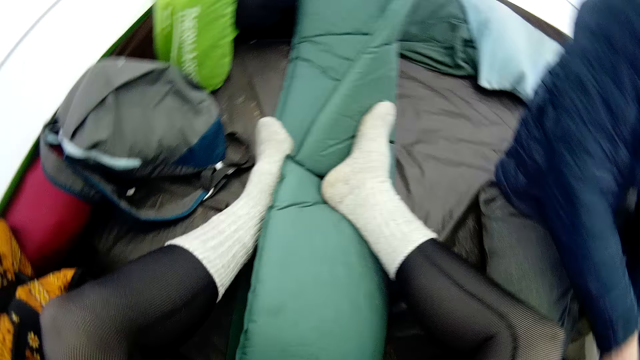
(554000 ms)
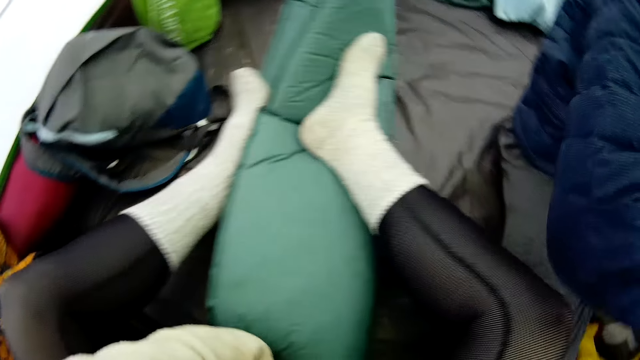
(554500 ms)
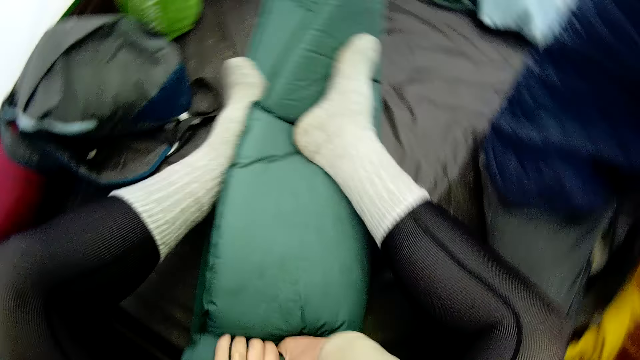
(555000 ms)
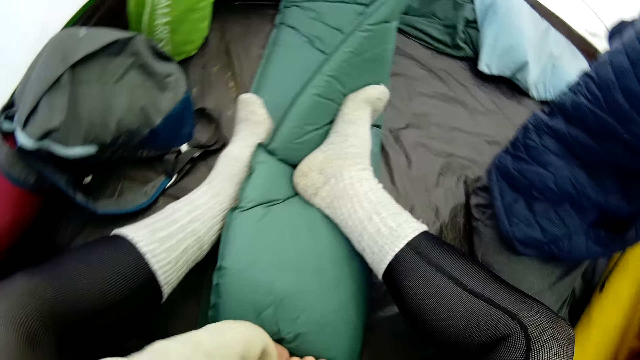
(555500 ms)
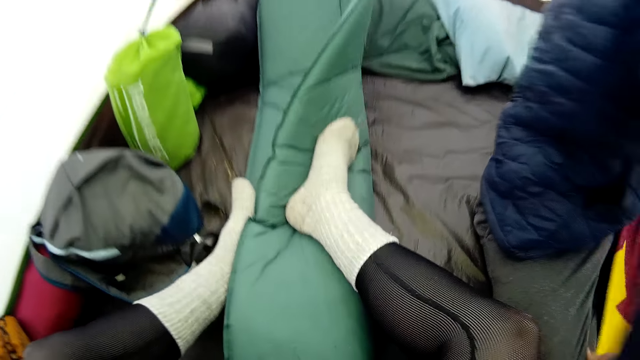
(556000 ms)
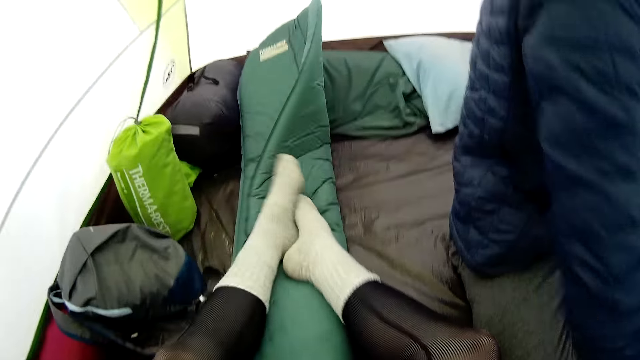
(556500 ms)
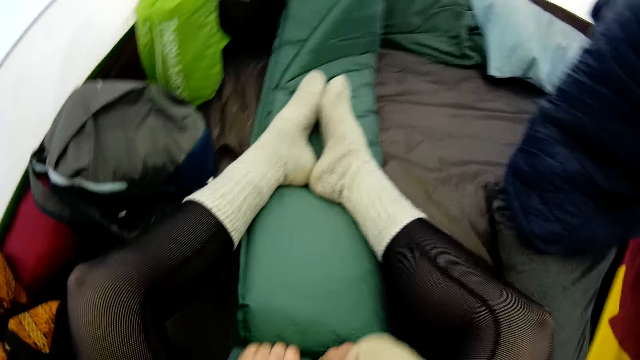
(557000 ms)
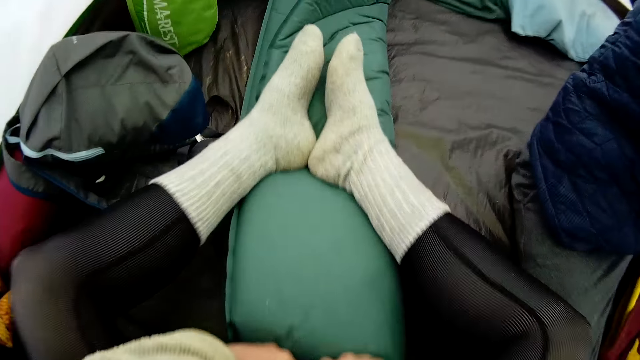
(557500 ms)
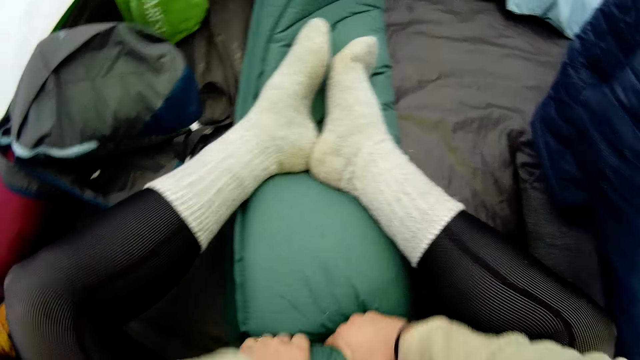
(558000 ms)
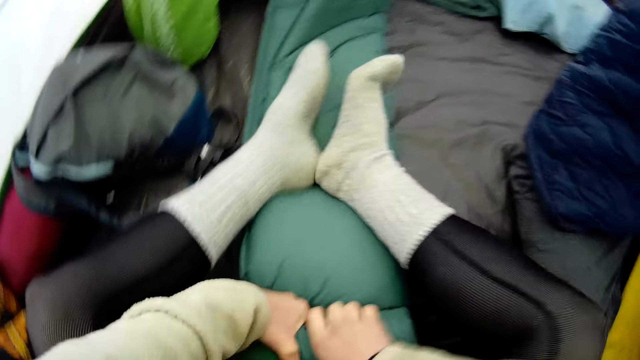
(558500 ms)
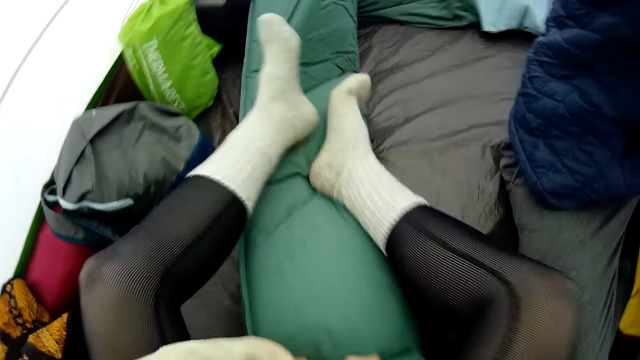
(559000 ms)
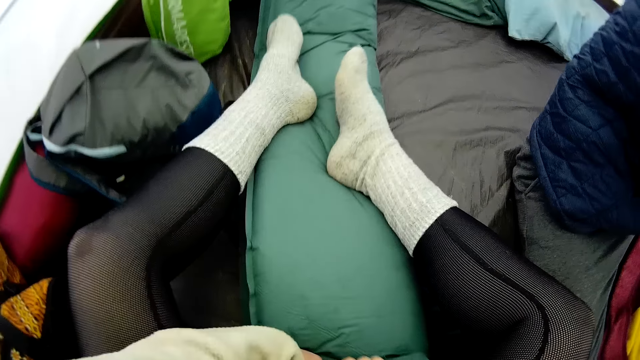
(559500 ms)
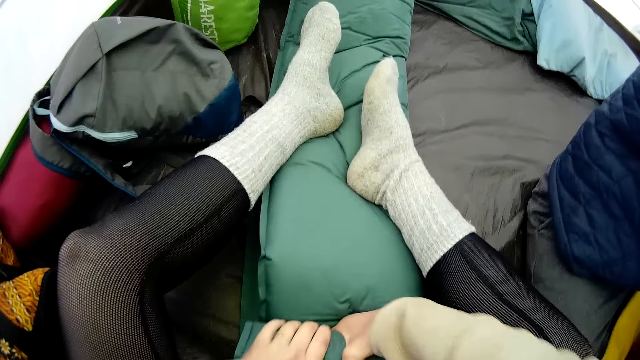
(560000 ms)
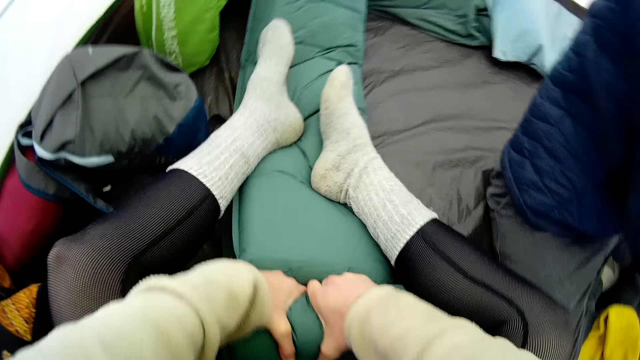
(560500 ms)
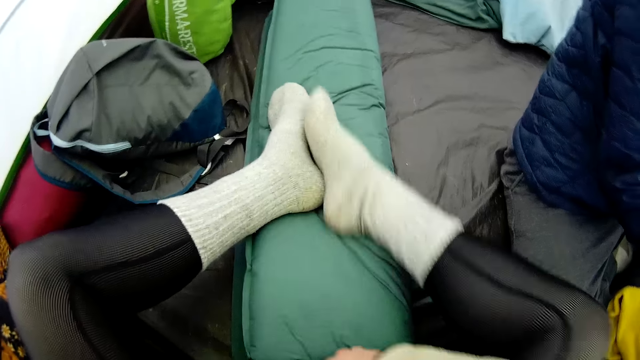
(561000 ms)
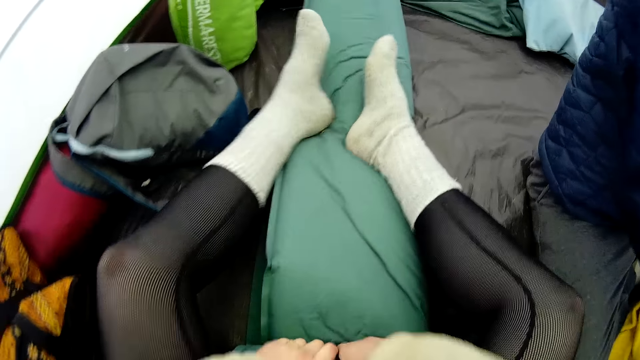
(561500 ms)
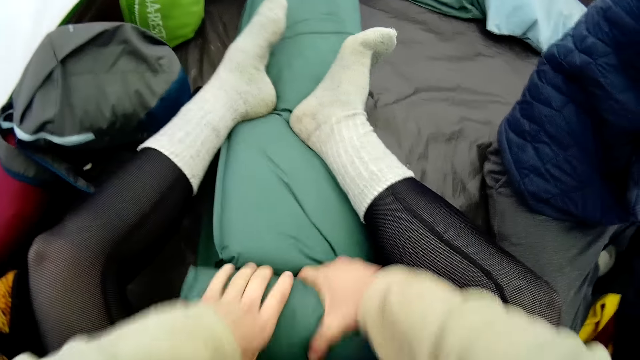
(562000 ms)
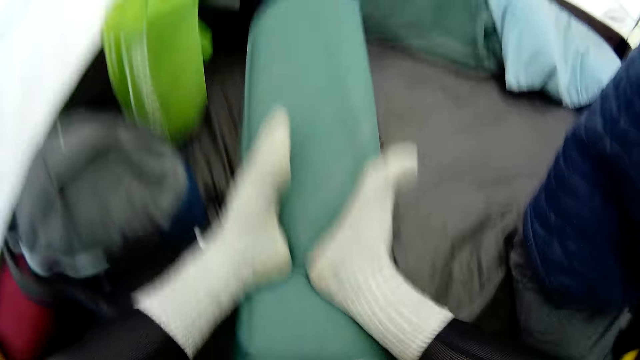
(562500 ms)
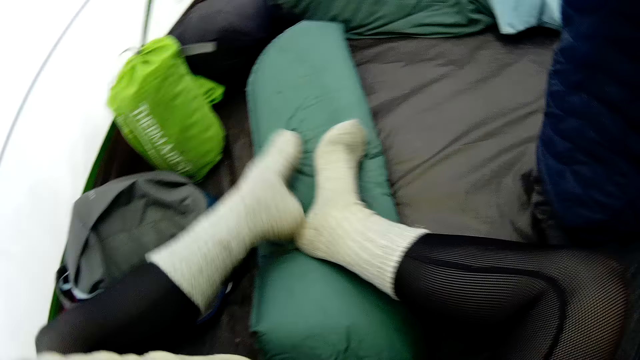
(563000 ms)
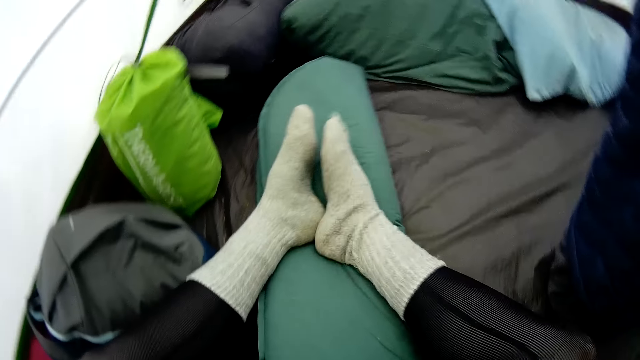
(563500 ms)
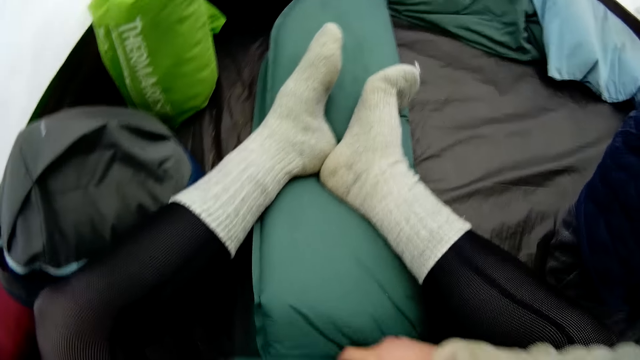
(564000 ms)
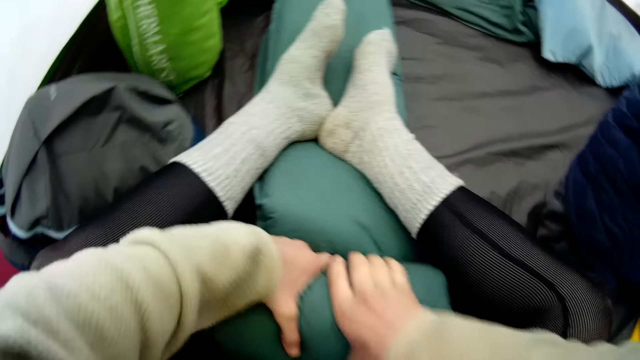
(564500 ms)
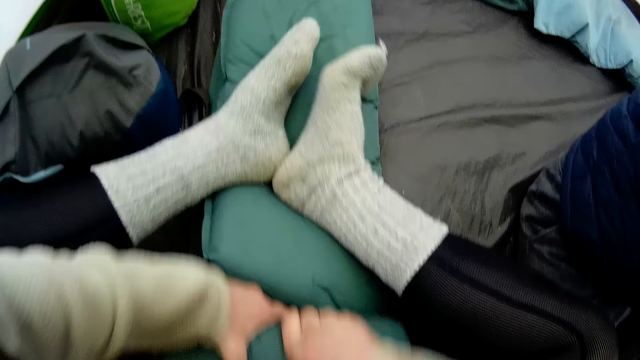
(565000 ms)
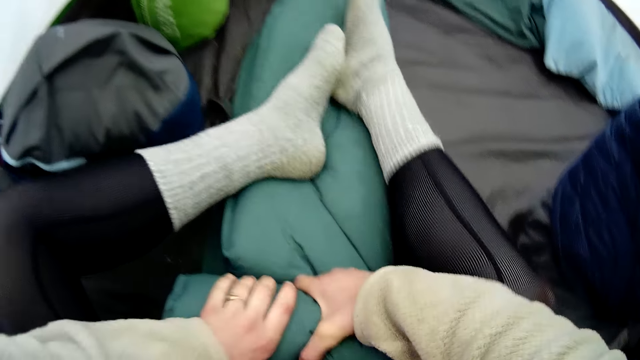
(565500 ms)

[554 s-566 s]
The camera wearer folds the sleeping pad. They lift a leg and put the leg on the sleeping pad. They fold the sleeping pad with a hand. They move their legs on the sleeping bag. They fold the sleeping pad with hands. They pull the sleeping pad. They move their legs on the sleeping bag. They fold the sleeping pad with hands. They move their legs on the sleeping bag. They fold the sleeping pad with hands.

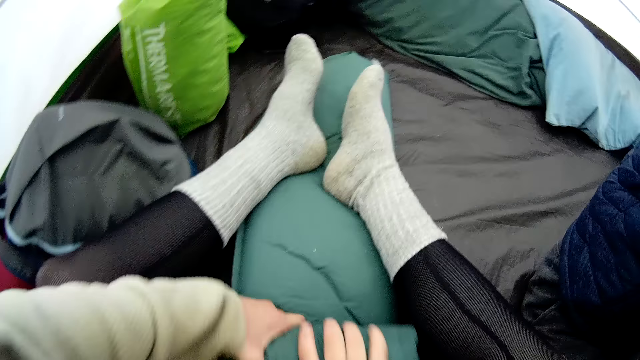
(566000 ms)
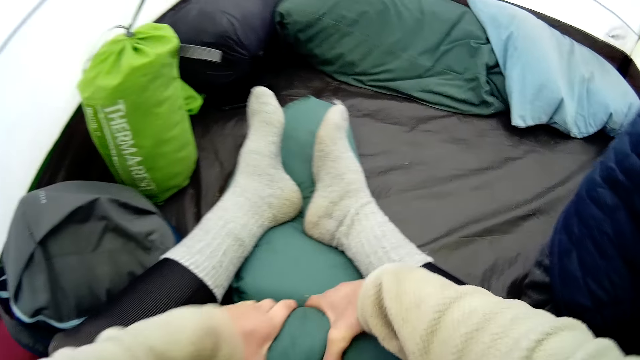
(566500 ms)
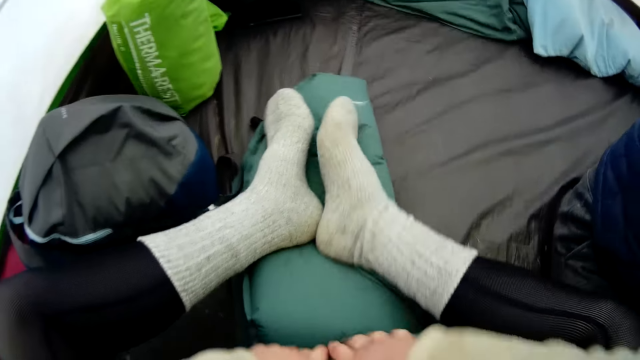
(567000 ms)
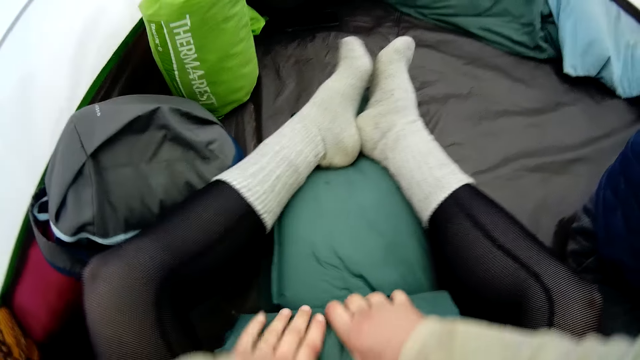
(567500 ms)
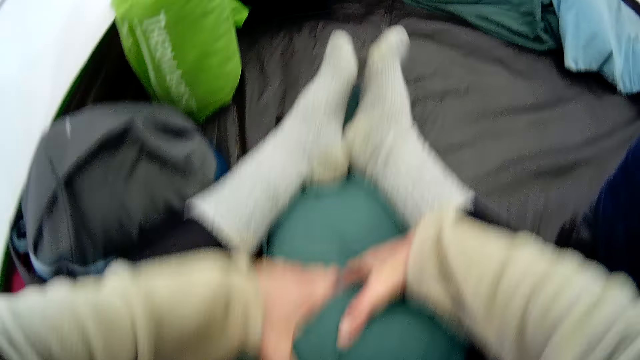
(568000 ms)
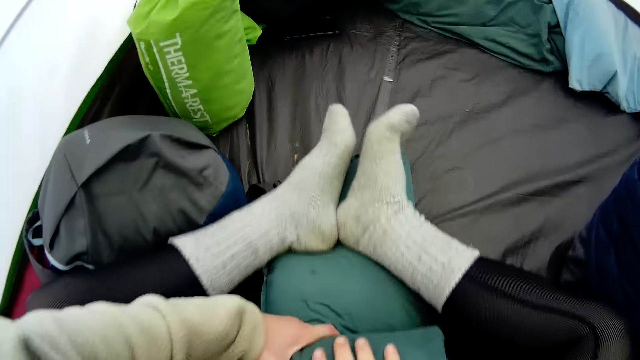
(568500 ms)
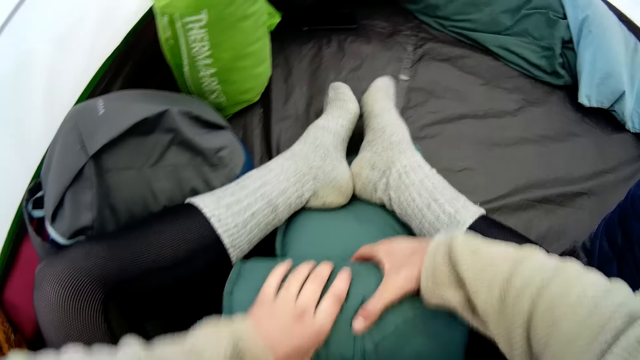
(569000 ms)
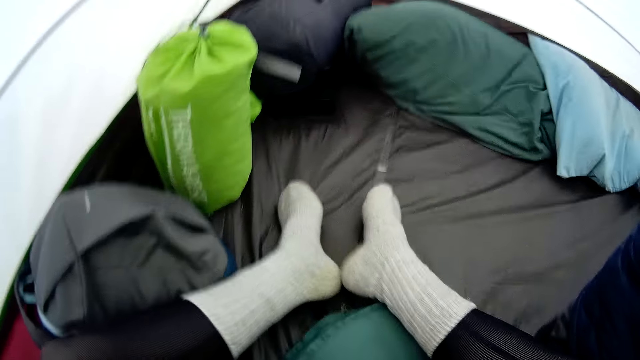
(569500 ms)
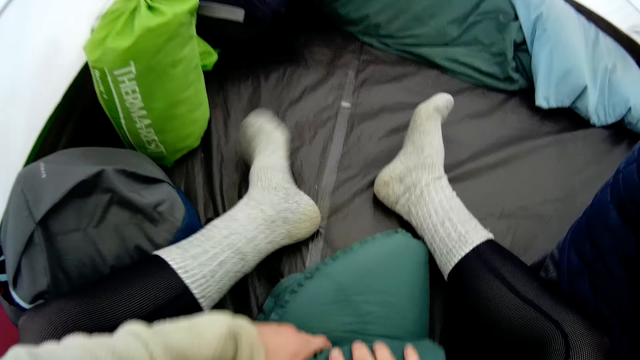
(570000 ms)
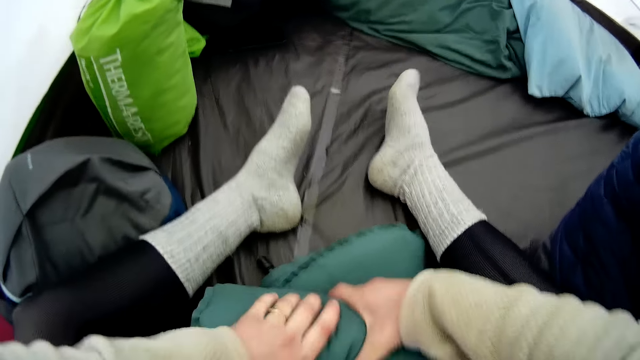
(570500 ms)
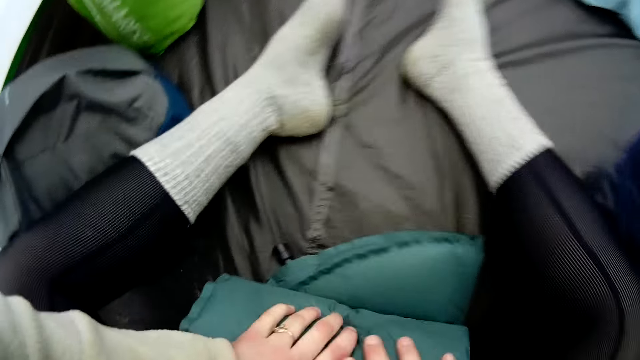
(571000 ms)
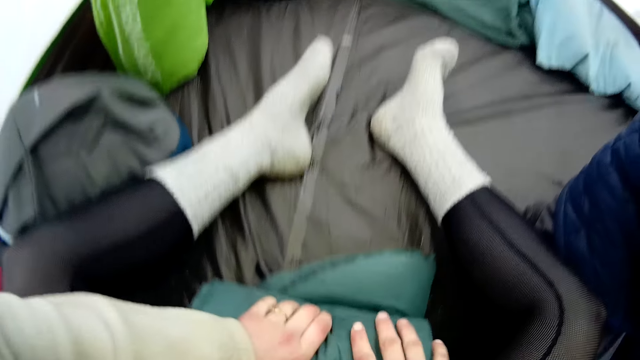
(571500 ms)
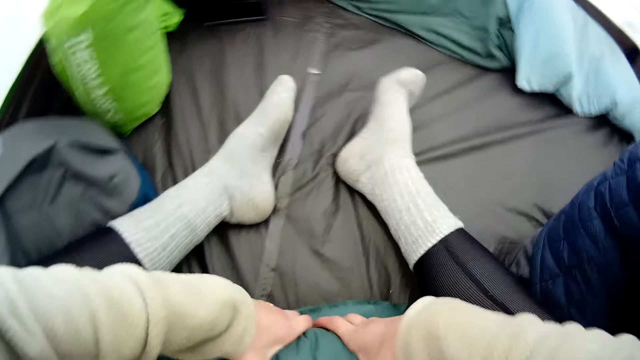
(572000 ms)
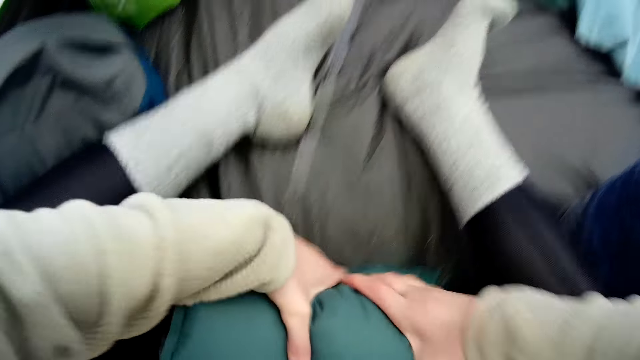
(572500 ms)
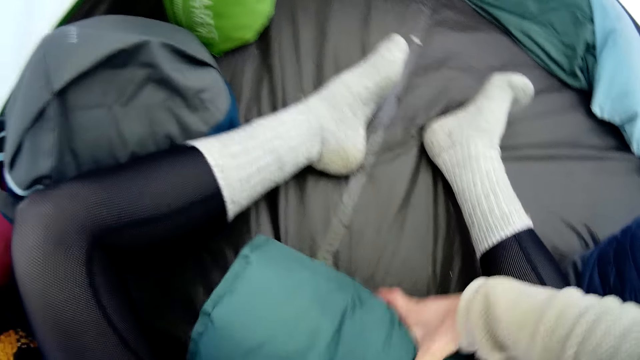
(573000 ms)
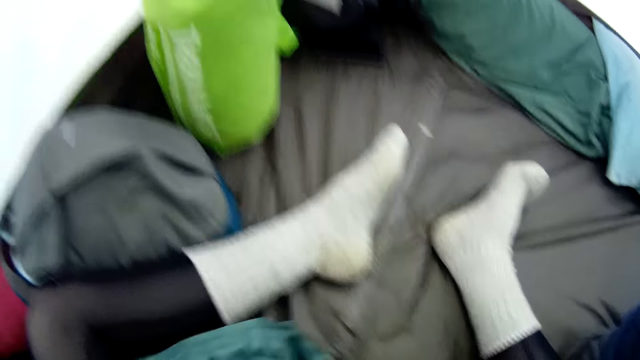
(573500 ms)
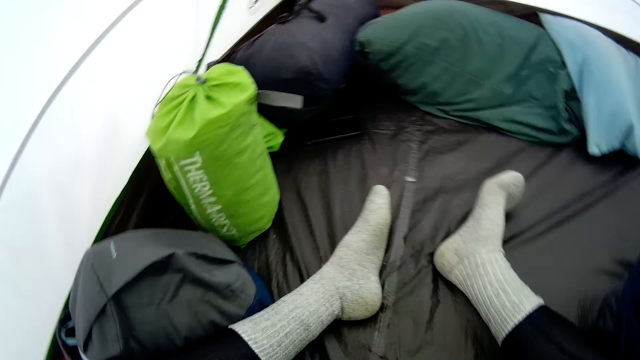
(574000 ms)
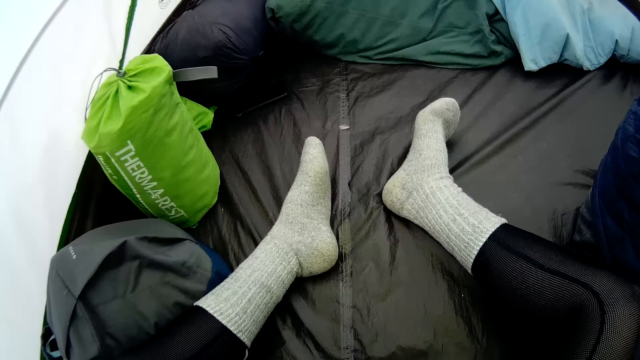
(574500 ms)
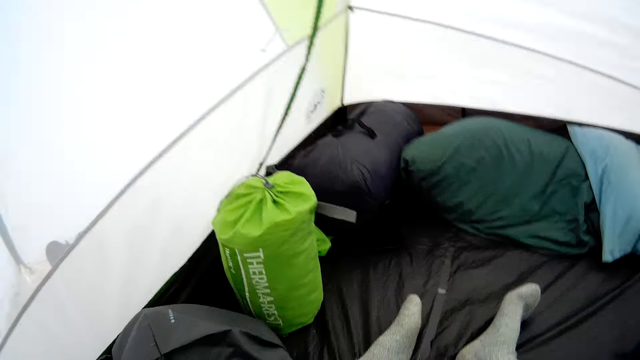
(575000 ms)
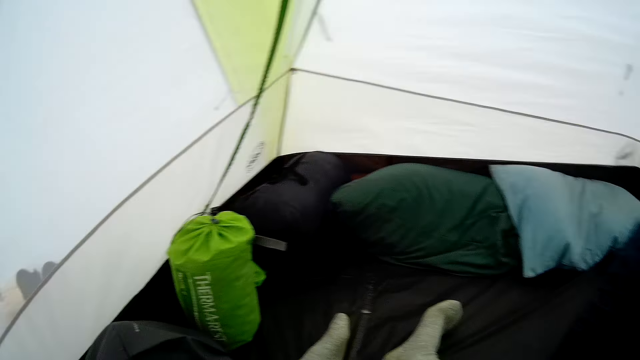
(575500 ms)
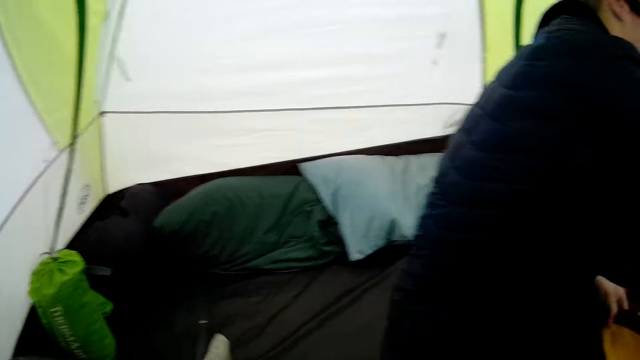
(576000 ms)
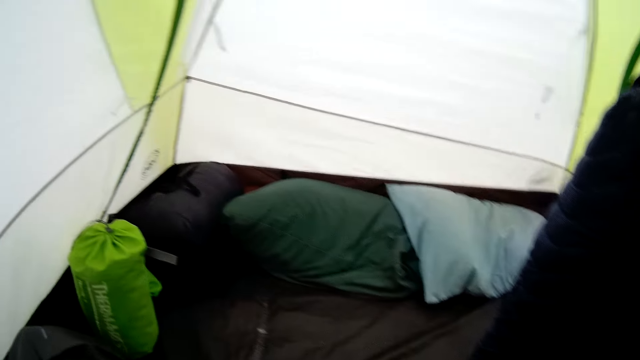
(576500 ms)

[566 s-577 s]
The camera wearer moves their legs on the sleeping bag. They fold the sleeping pad with hands. They pull the sleeping pad. They move their legs on the sleeping bag. They fold the sleeping pad with hands. They hold the sleeping pad with both hands.
